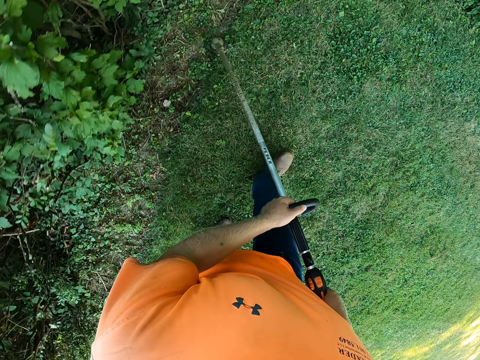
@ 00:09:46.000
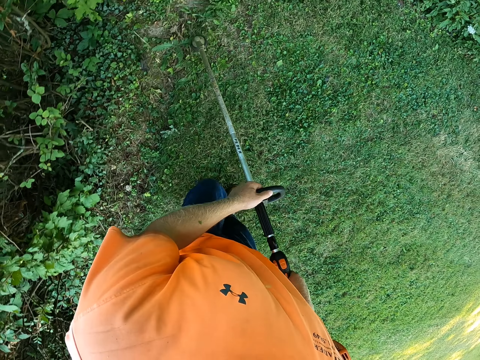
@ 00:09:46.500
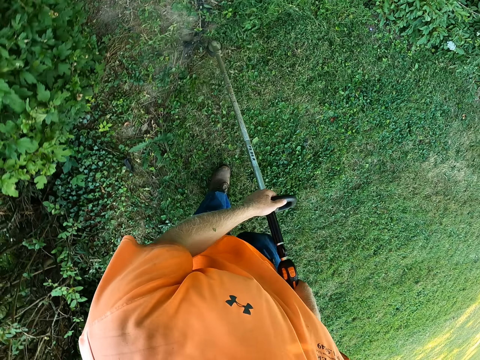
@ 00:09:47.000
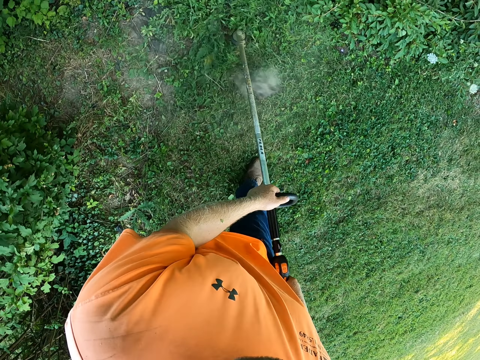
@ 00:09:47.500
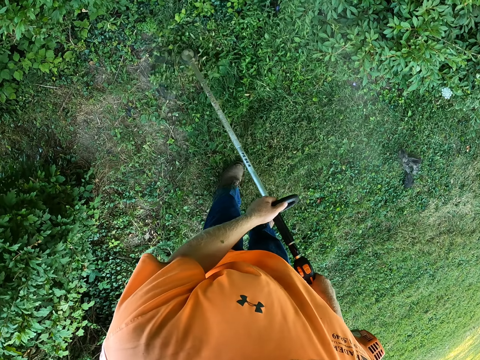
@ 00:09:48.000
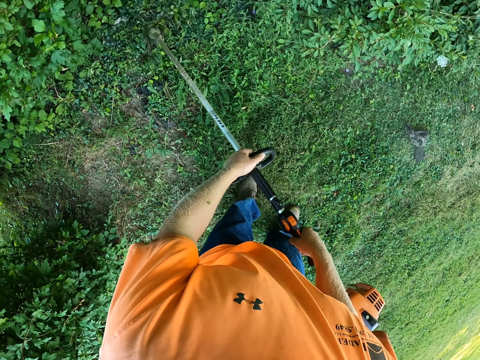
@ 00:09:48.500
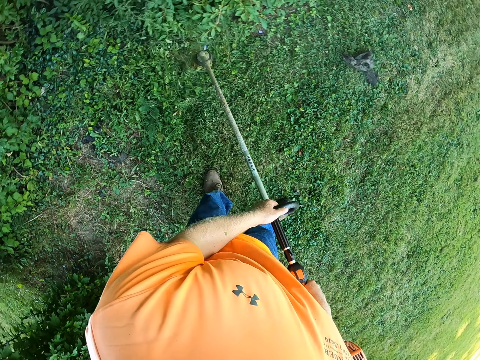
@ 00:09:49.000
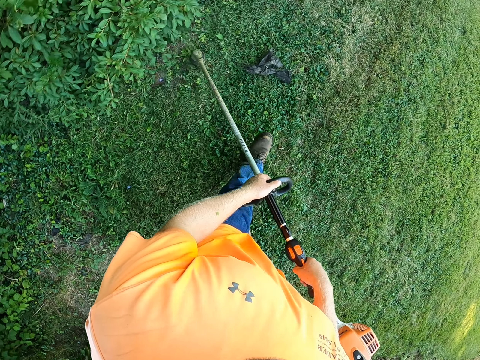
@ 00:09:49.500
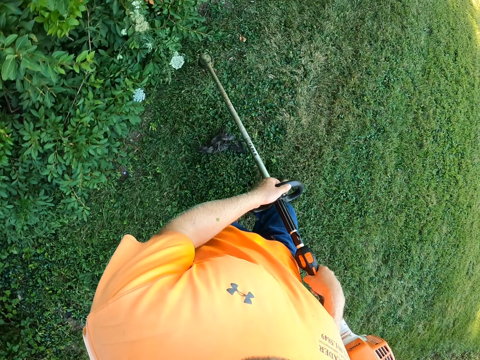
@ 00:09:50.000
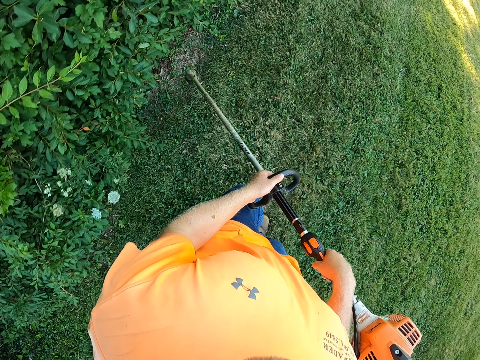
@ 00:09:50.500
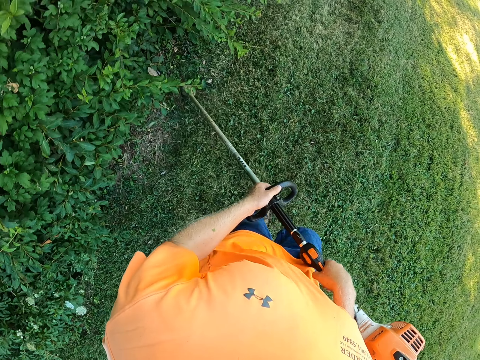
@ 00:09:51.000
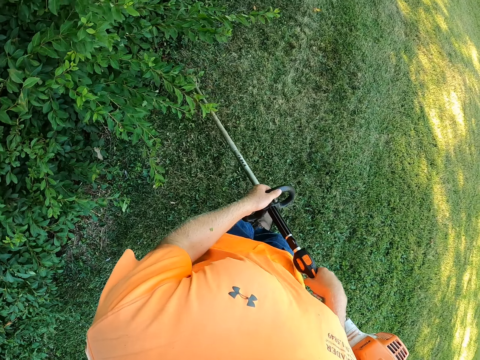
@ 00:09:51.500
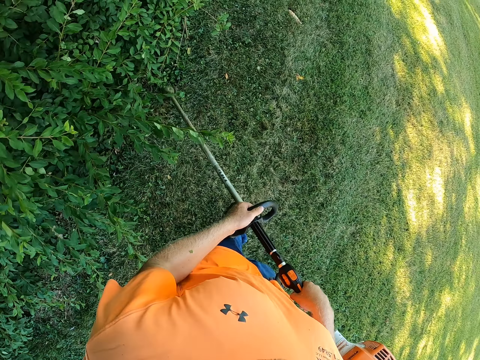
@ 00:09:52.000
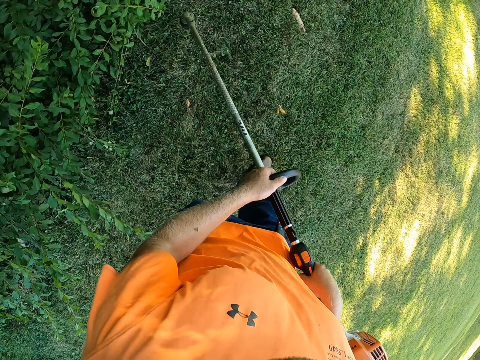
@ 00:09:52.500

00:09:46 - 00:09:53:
The camera wearer hits a nylon bag on the grass with the grass trimmer in his hands.

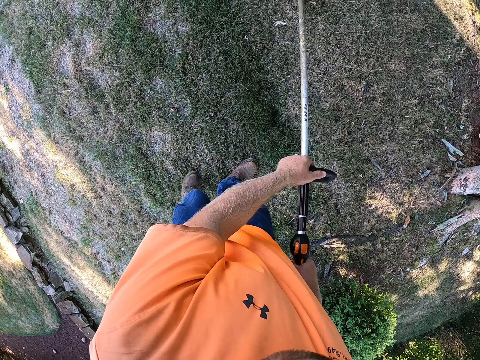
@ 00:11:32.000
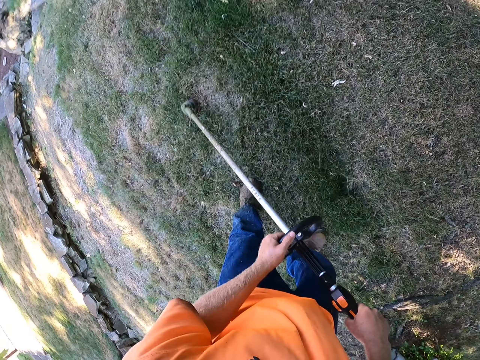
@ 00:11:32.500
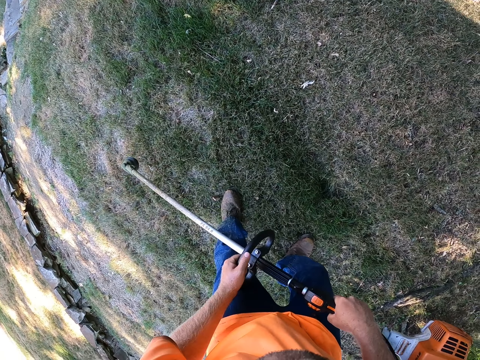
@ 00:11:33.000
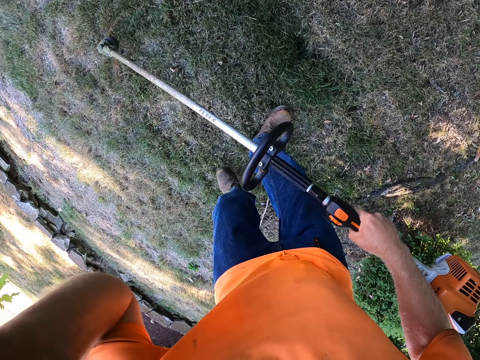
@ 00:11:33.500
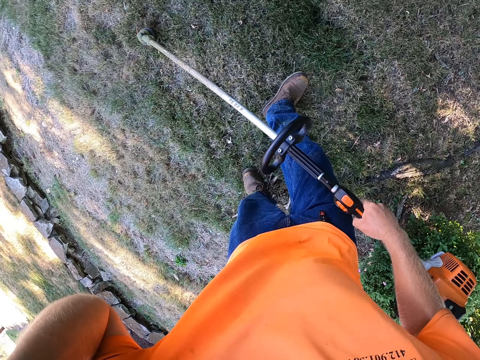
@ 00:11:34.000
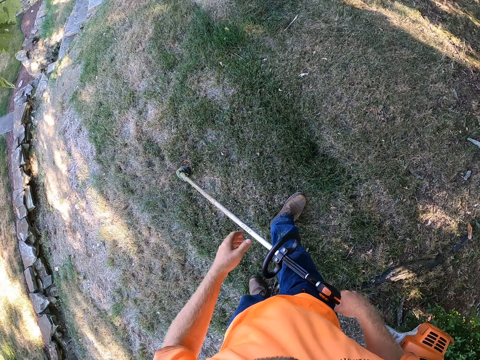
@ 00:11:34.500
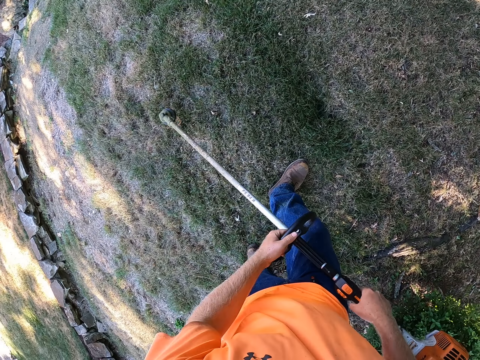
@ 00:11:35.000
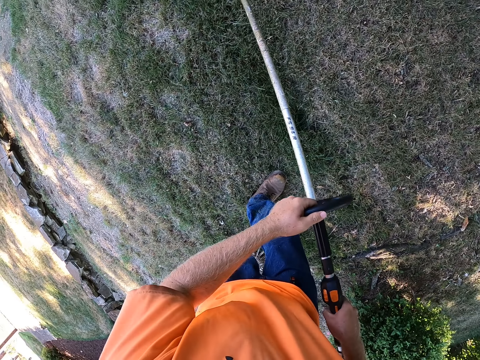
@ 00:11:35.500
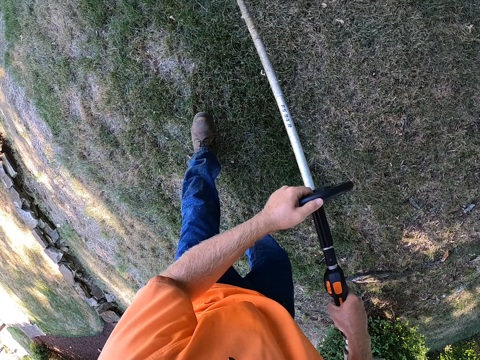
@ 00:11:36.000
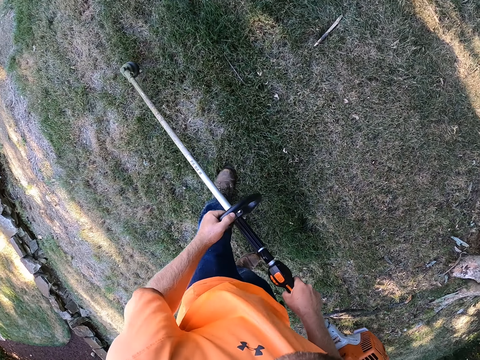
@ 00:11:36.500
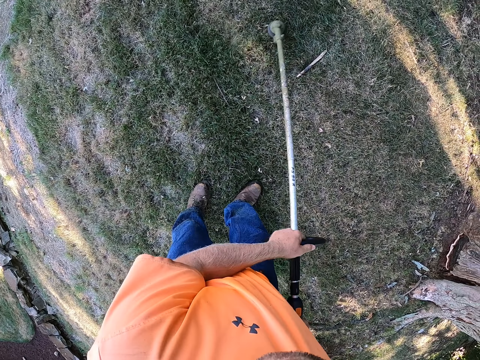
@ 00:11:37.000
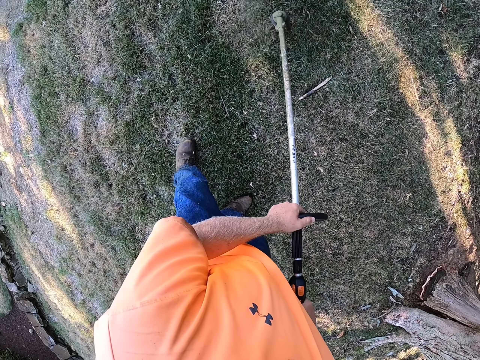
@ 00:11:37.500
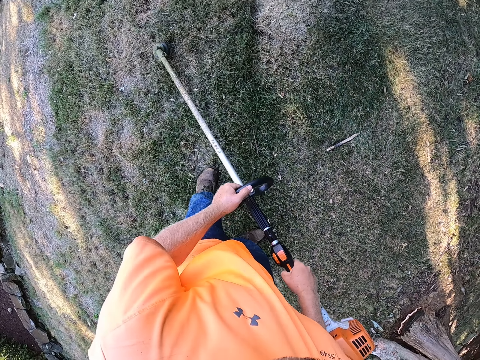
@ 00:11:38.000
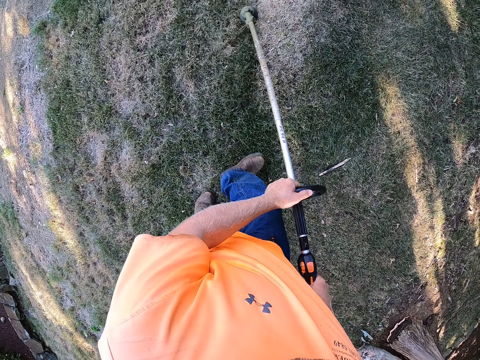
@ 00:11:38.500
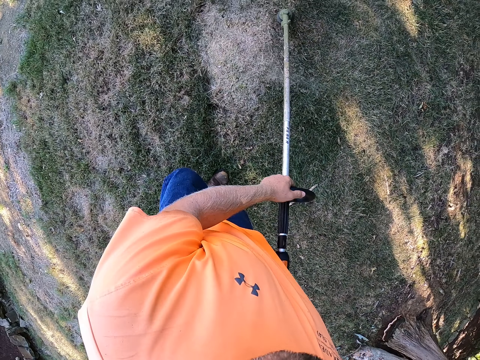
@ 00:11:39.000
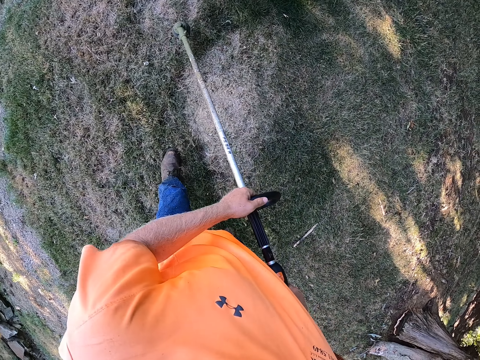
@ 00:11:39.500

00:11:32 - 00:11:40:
The camera wearer touches his face with his left hand. He touches the grass trimmer with his left hand. He trims the grass with the grass trimmer in both hands.

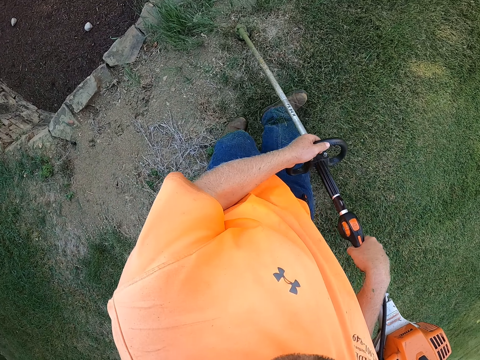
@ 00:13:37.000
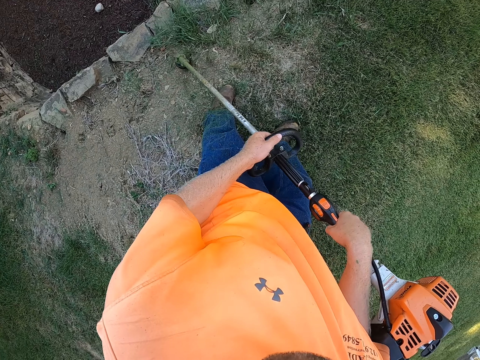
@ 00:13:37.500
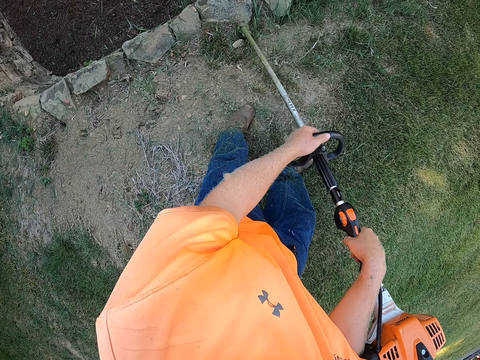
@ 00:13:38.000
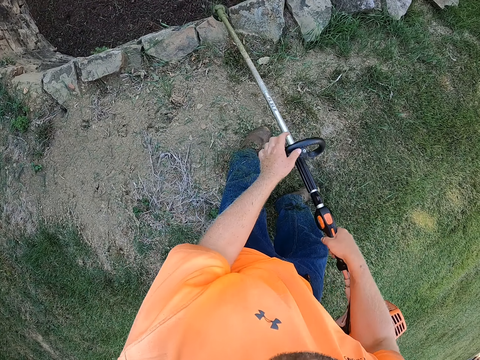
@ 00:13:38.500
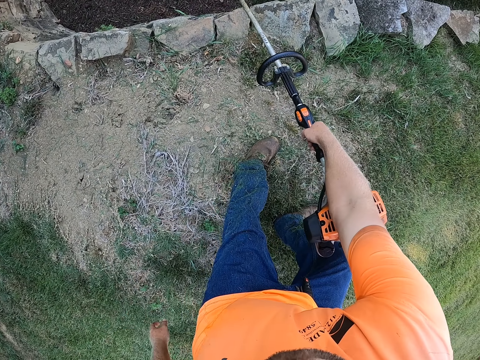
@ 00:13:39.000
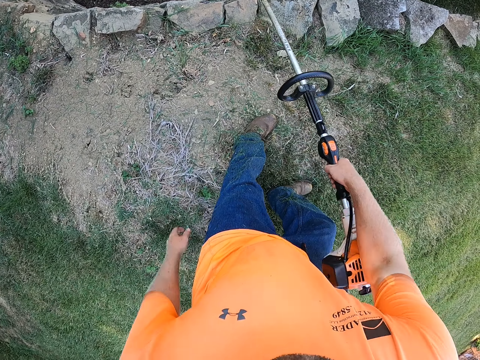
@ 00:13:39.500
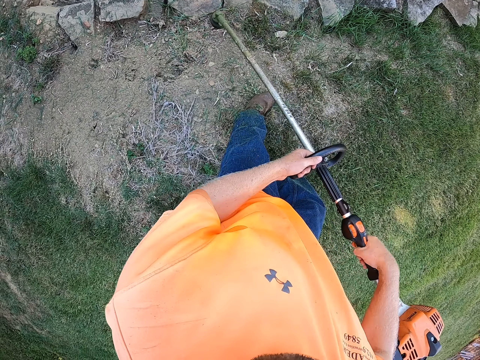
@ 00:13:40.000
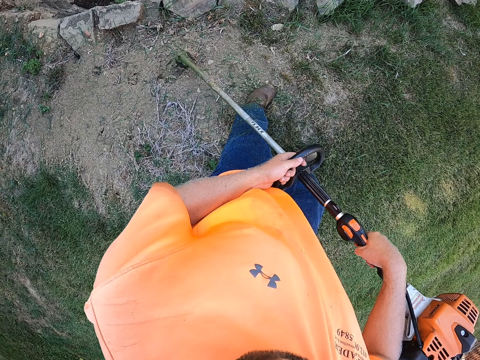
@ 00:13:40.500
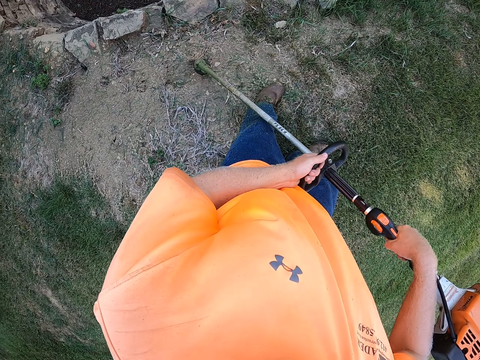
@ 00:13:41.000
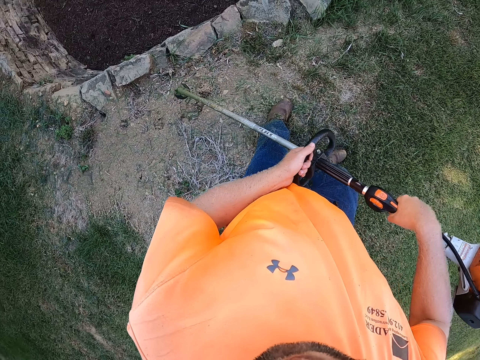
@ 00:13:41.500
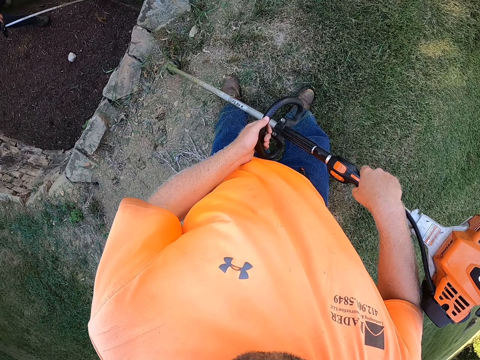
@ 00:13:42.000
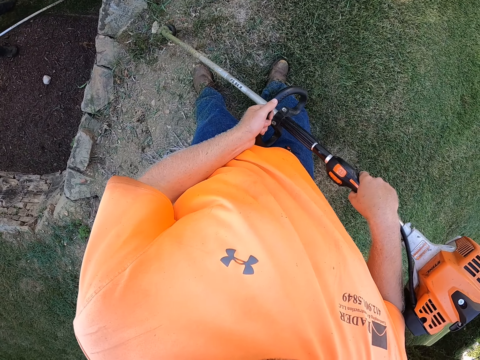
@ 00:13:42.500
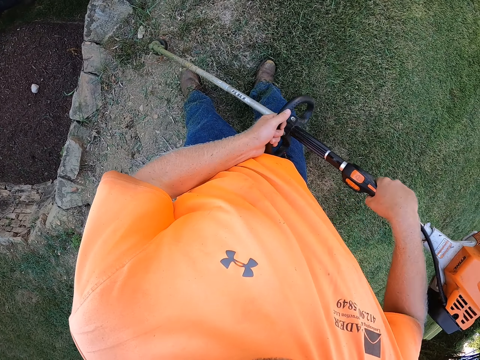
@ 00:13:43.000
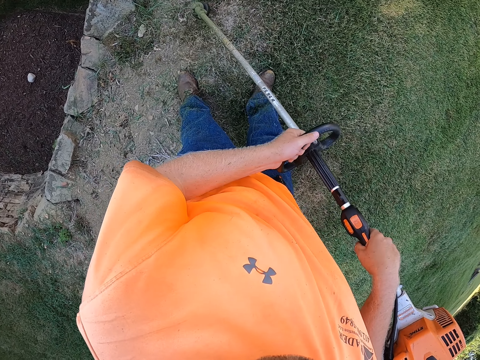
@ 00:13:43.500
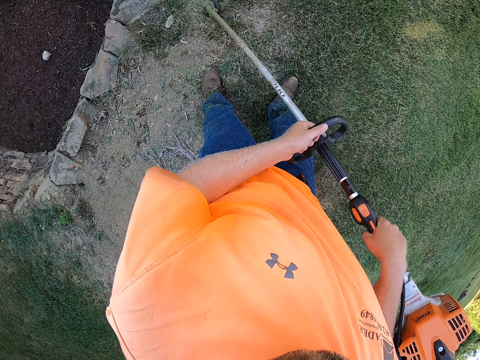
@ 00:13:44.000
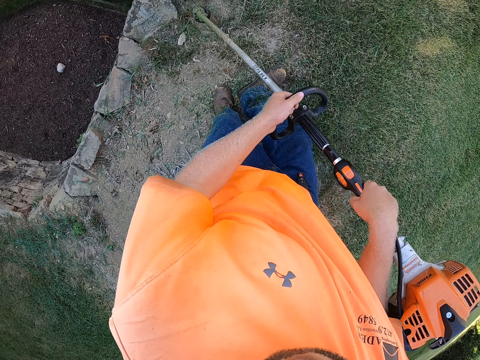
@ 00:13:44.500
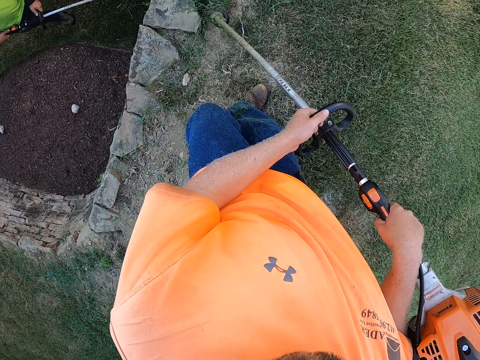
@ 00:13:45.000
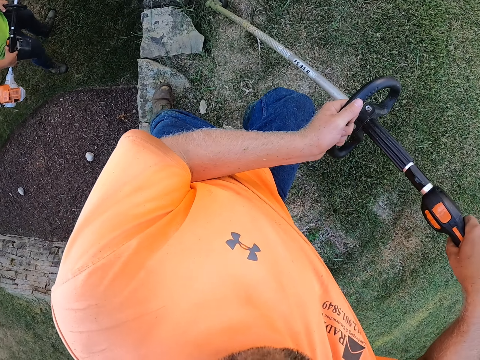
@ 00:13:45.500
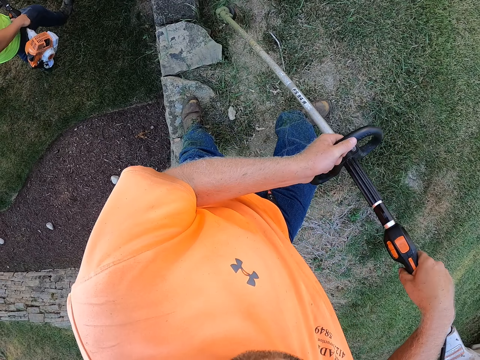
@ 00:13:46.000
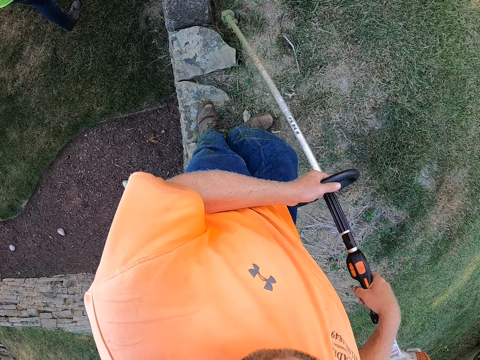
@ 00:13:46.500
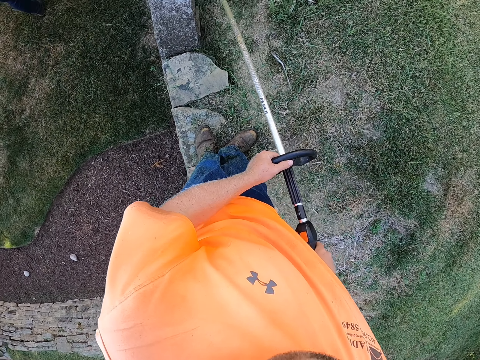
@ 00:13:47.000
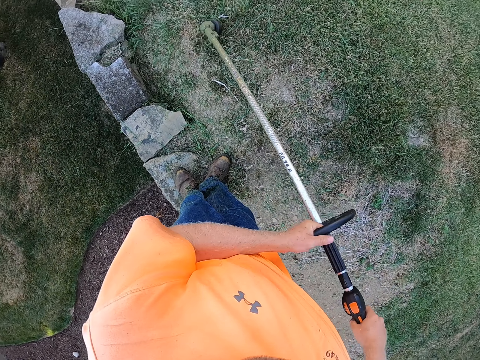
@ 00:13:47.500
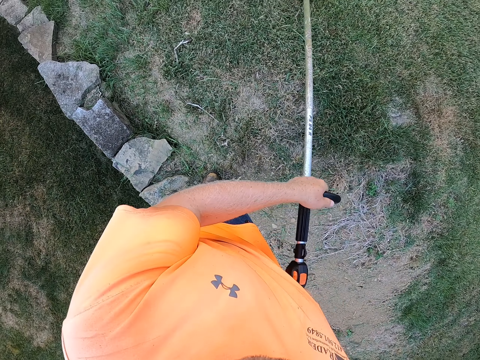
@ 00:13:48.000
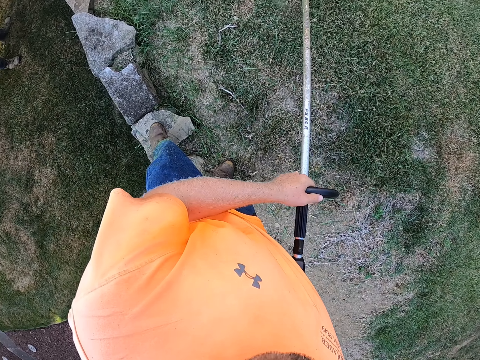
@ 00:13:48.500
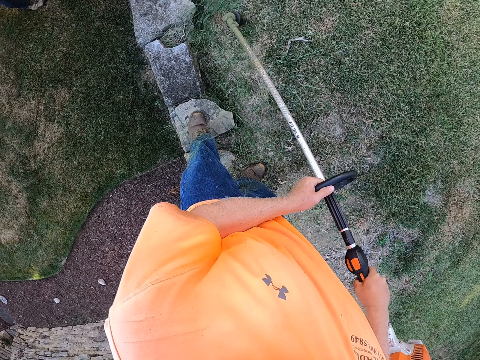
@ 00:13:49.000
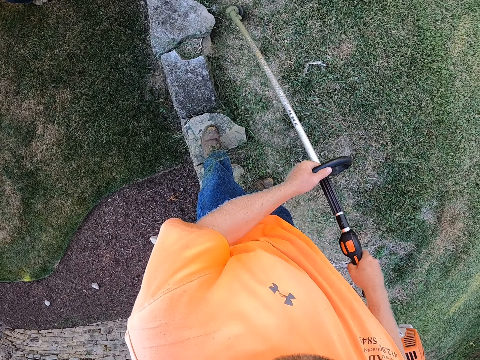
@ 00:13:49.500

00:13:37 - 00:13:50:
The camera wearer removes his left hand from the grass trimmer. He trims the grass with the grass trimmer in his right hand. He touches the grass trimmer with his left hand. He trims the grass with the grass trimmer in both hands. A man trims grass with a grass trimmer in both hands.
